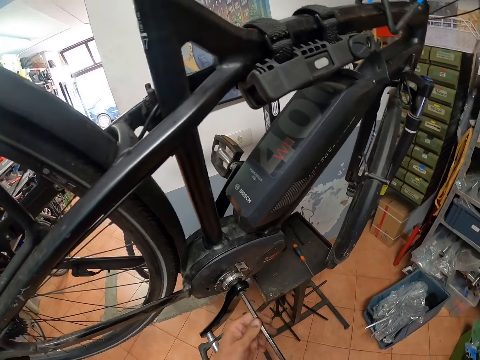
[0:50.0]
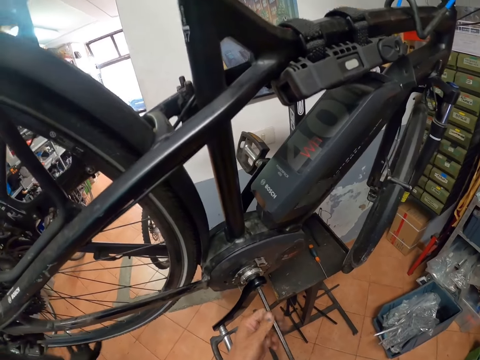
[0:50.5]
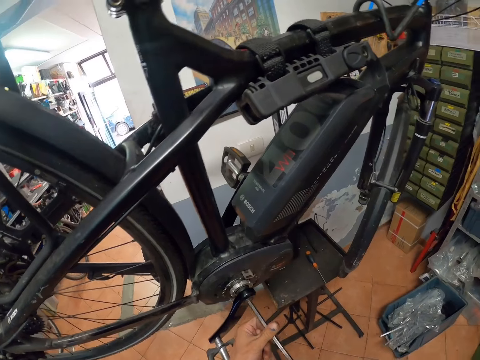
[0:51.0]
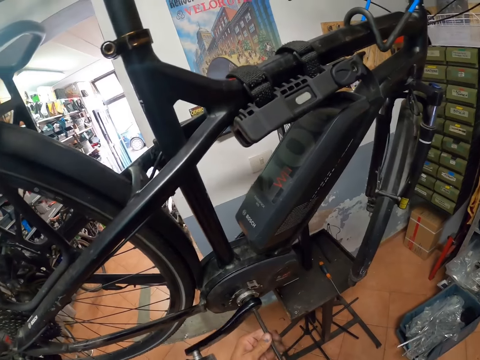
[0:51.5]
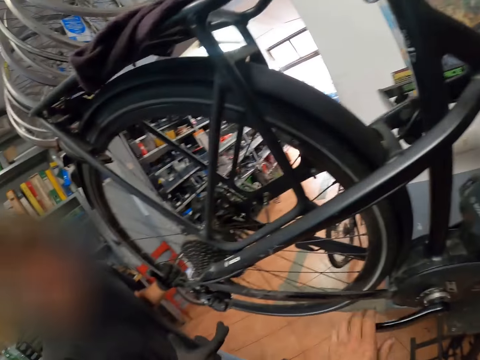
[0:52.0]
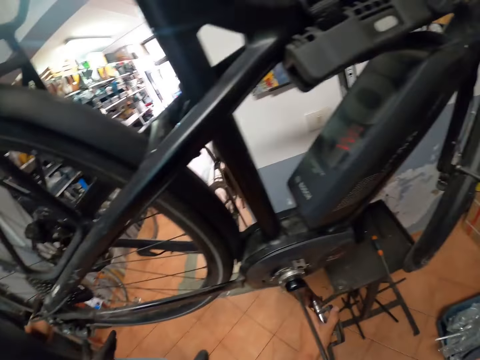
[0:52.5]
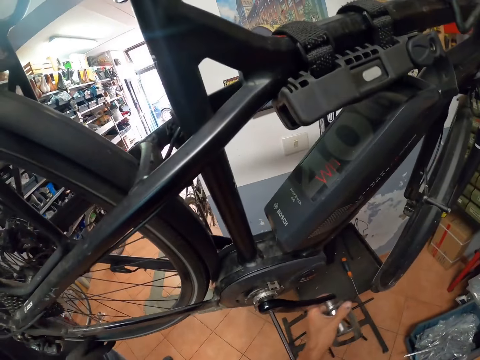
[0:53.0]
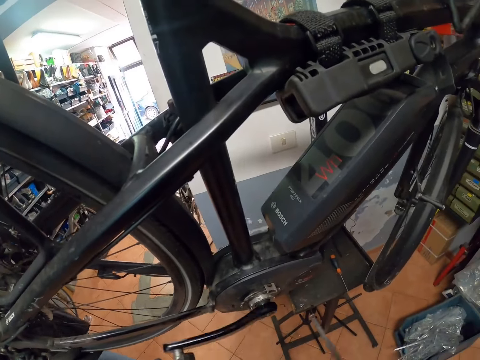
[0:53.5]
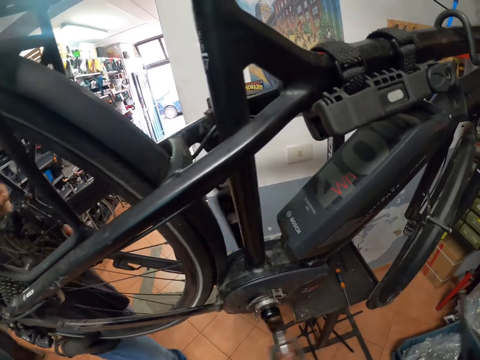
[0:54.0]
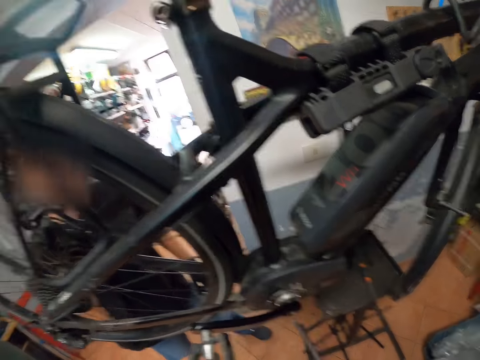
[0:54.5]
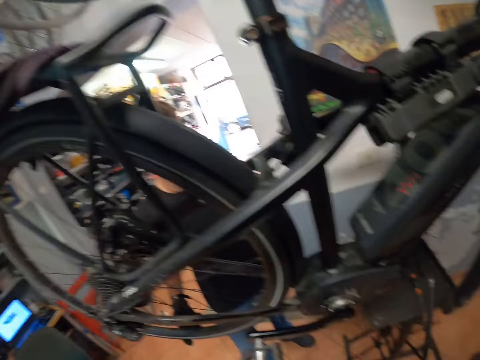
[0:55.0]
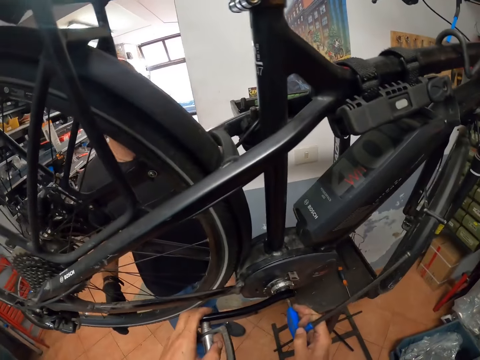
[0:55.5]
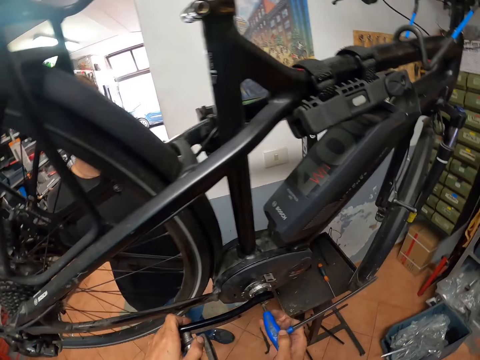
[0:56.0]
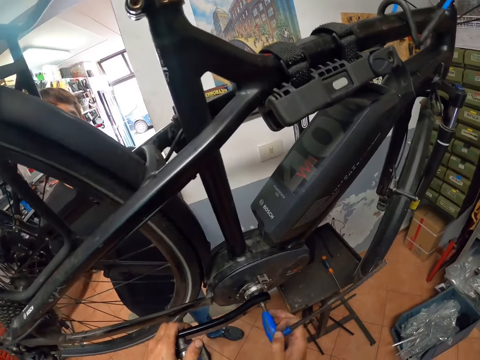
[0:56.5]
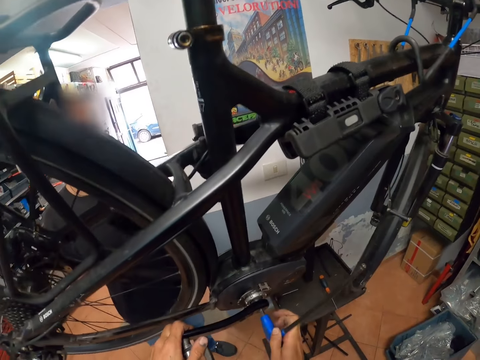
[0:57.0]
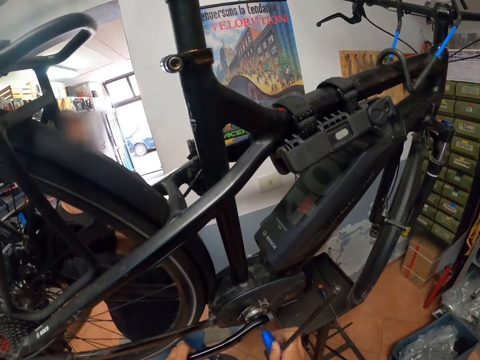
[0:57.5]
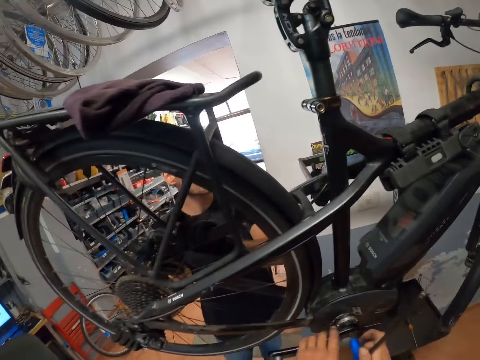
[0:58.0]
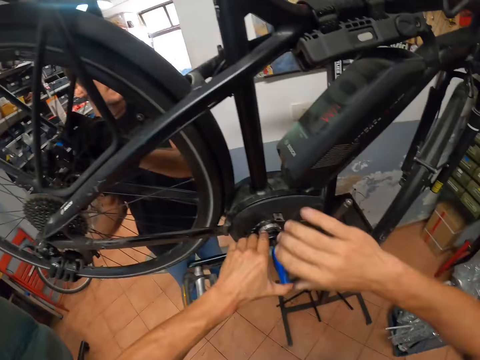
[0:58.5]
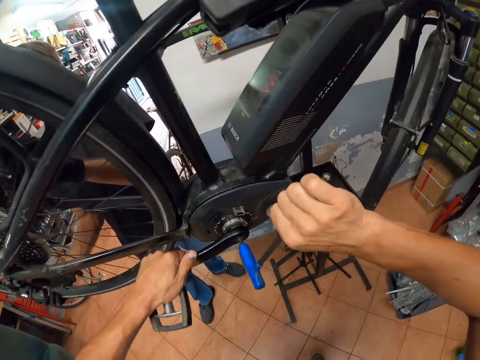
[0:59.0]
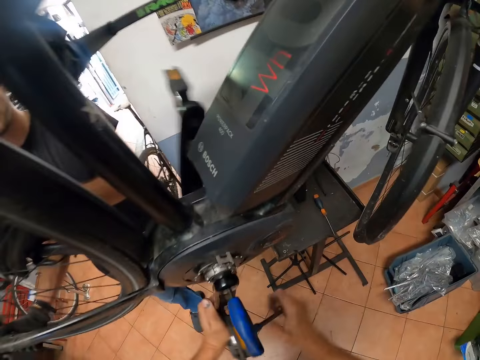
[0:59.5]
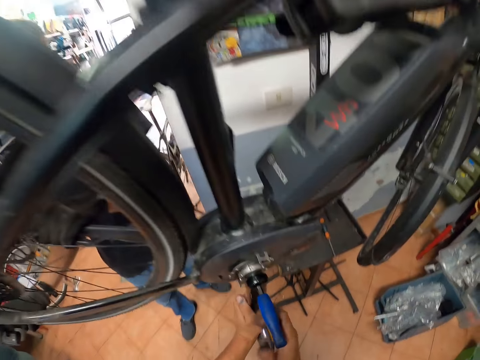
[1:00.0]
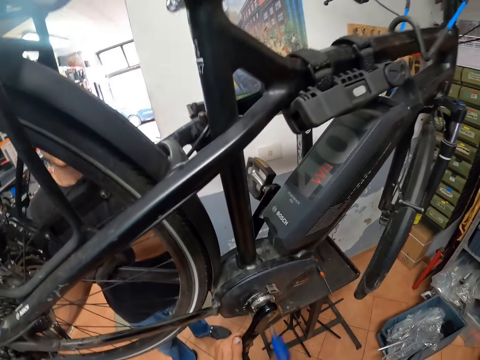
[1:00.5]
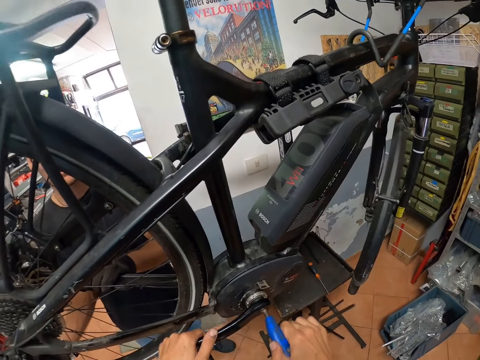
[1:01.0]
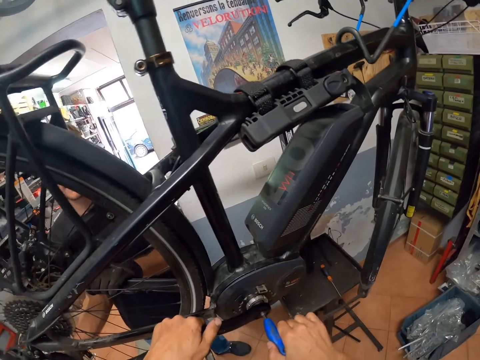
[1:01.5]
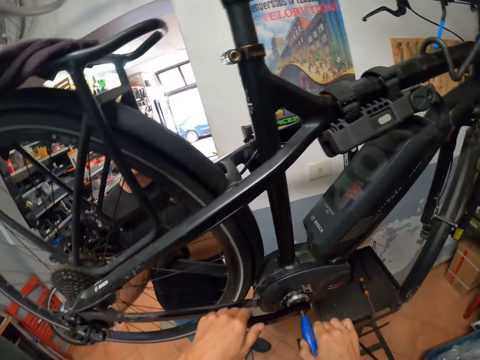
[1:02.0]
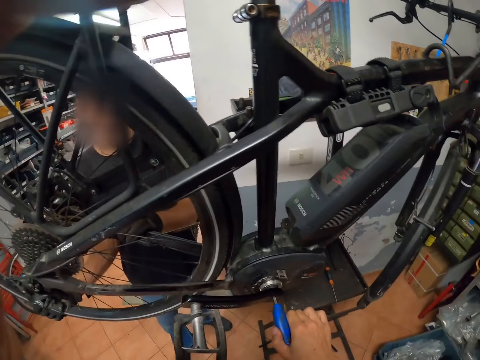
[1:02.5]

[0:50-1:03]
The camera wearer uses the metal rod to tighten the bolt. The apprentice holds the tire of the bicycle with his left hand. The camera wearer moves the pedal with his left hand. He removes the bike wrench on his right hand from the pedal. He screws the nut in the pedal with the bike wrench on his right hand. The apprentice holds the bicycle tire with both hands. The camera wearer uses the metal rod to loosen the bolt and fastens the nut in the pedal with both hands.
